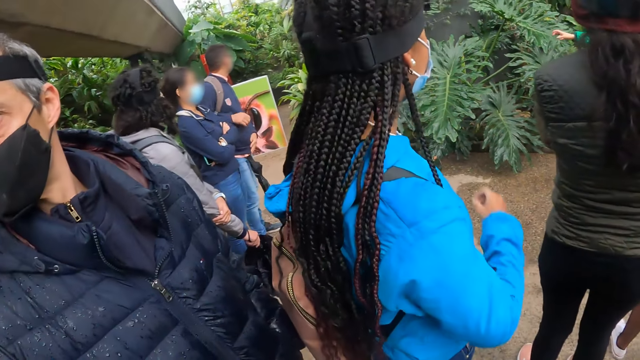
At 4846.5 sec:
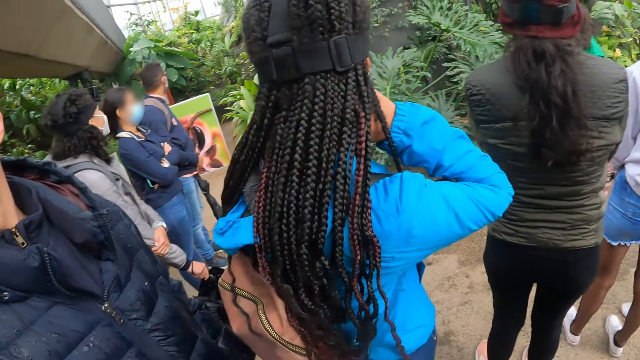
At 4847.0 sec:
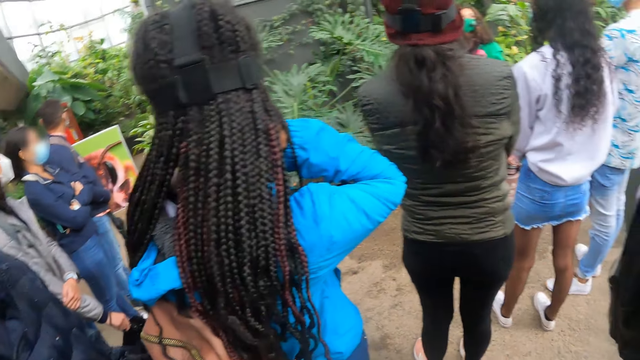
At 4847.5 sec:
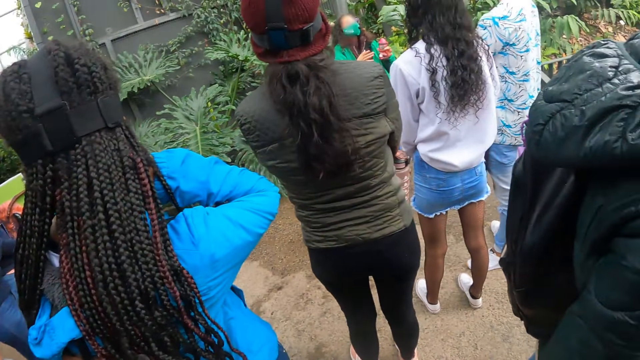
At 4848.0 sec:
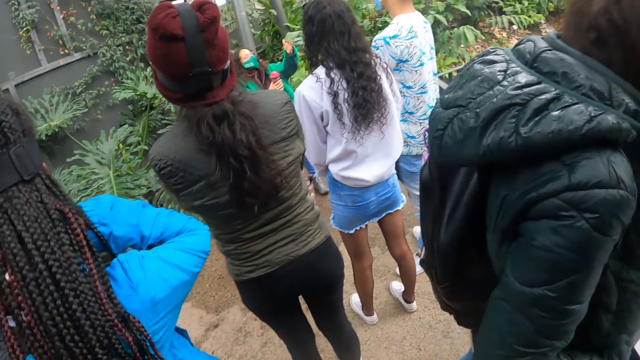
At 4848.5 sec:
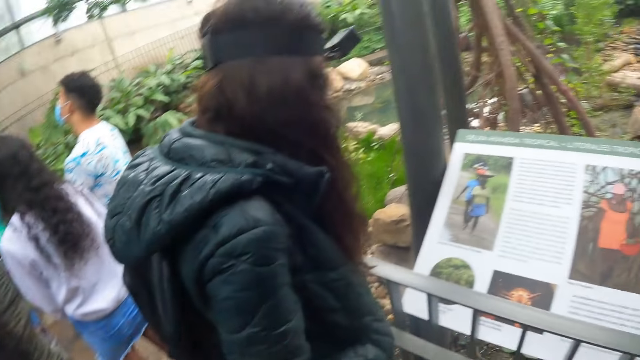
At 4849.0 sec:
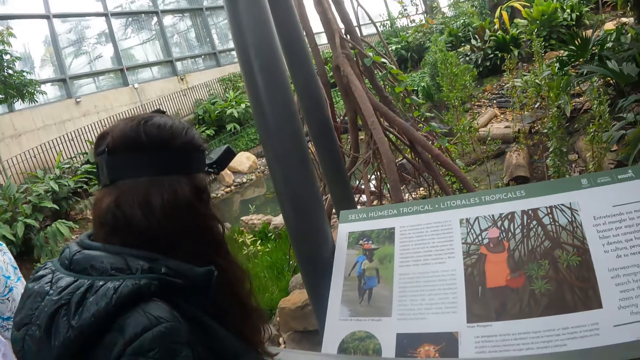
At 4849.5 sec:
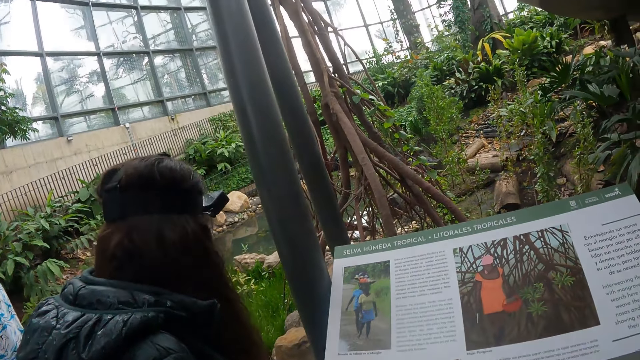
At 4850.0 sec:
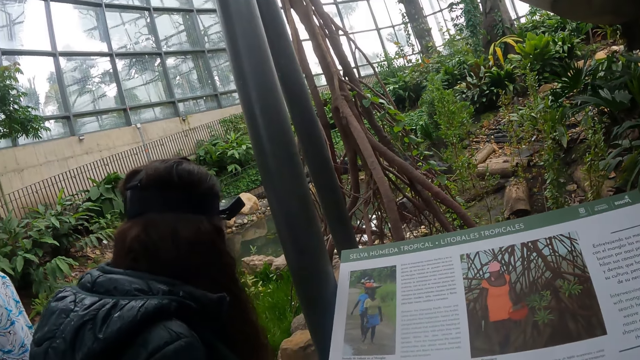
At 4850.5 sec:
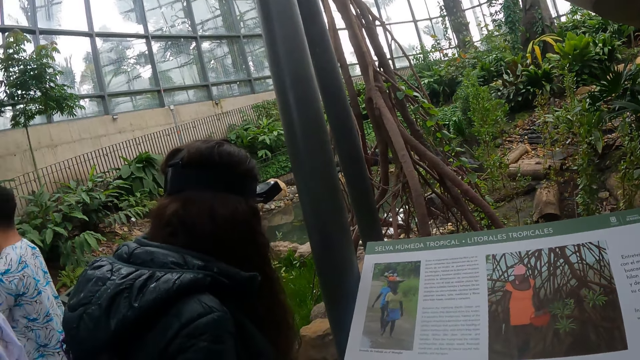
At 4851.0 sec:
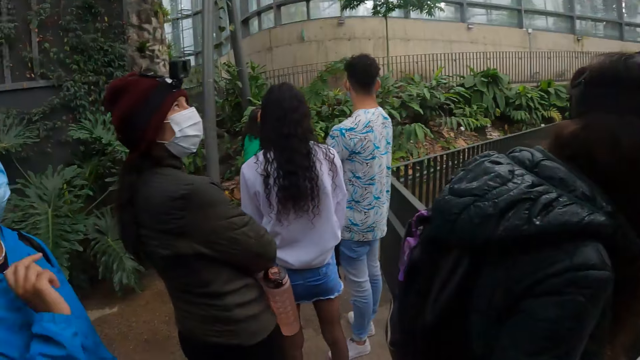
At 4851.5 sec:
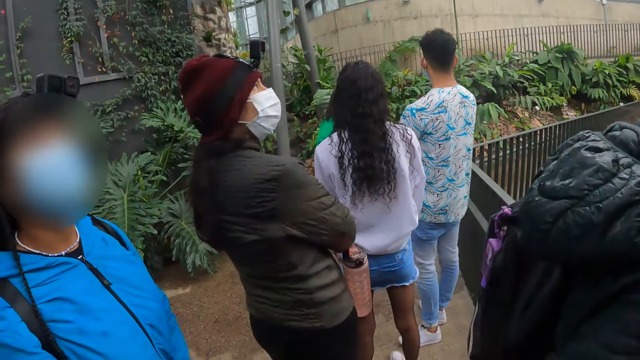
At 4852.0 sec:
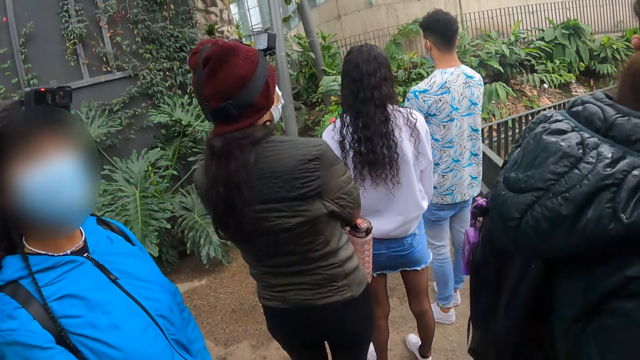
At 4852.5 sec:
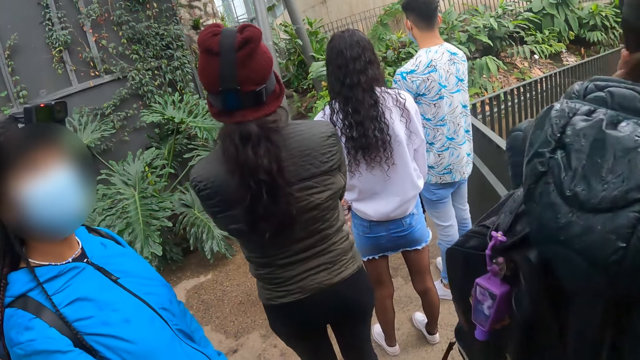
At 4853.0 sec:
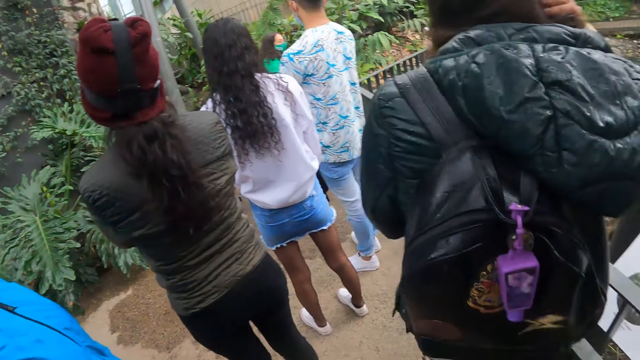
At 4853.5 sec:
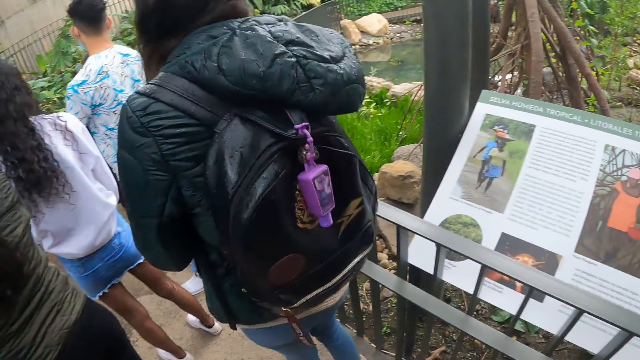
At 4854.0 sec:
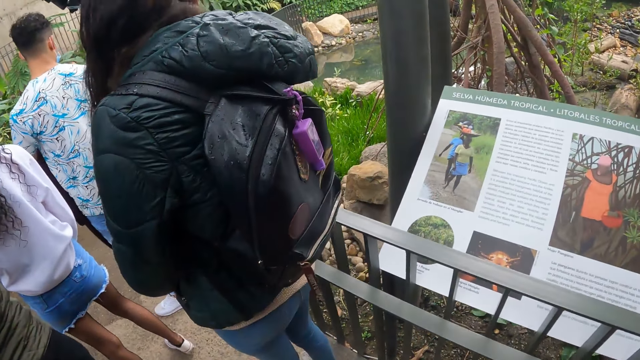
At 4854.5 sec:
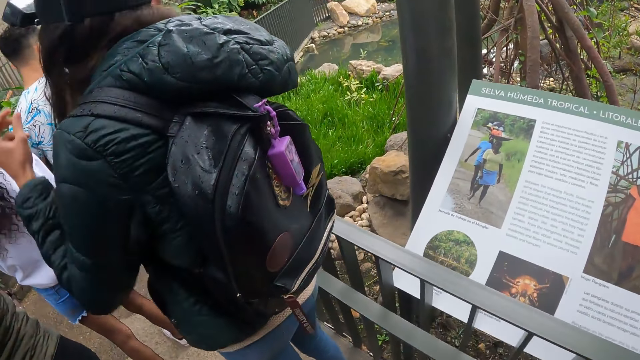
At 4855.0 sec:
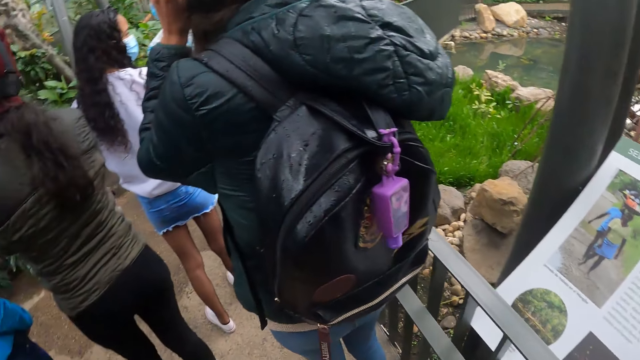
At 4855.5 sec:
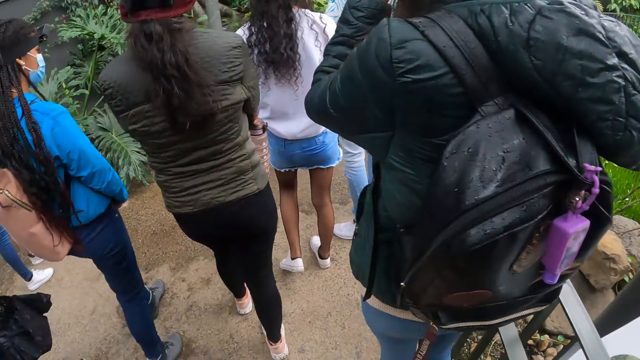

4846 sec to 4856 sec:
The camera wearer looks at a writing. They look around.

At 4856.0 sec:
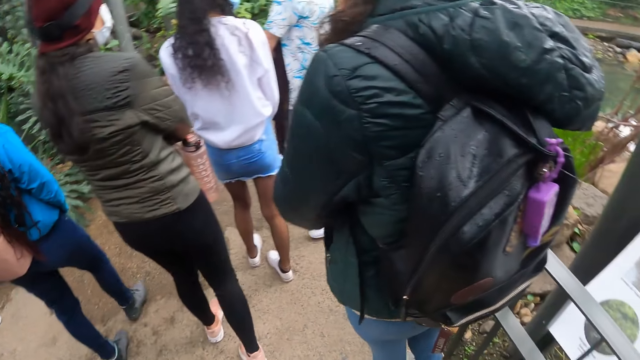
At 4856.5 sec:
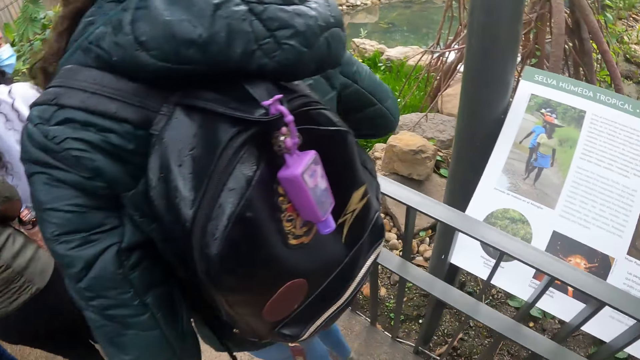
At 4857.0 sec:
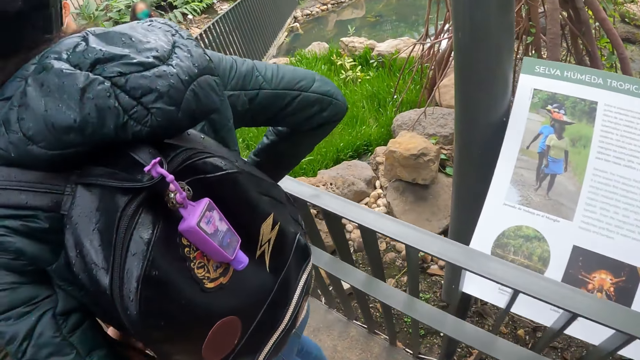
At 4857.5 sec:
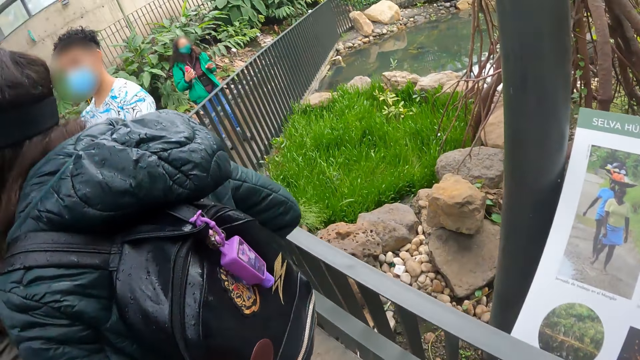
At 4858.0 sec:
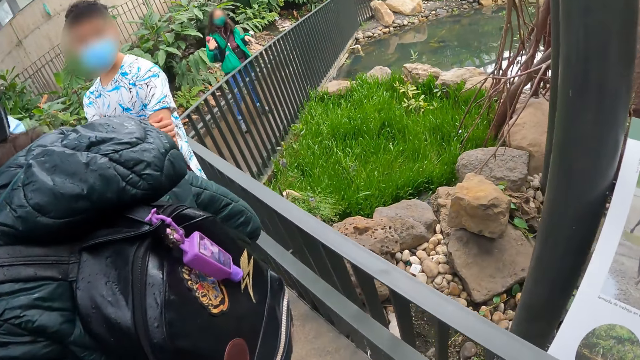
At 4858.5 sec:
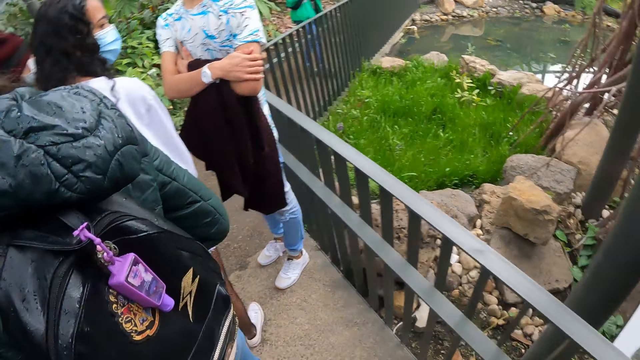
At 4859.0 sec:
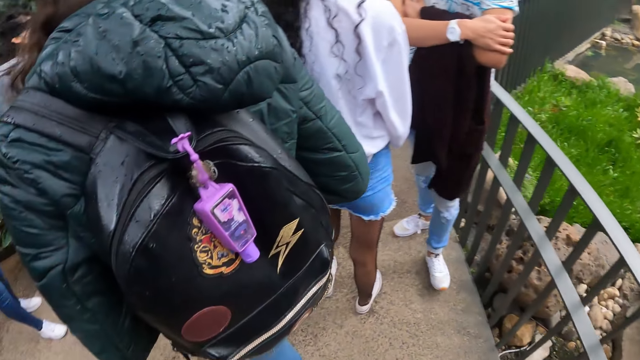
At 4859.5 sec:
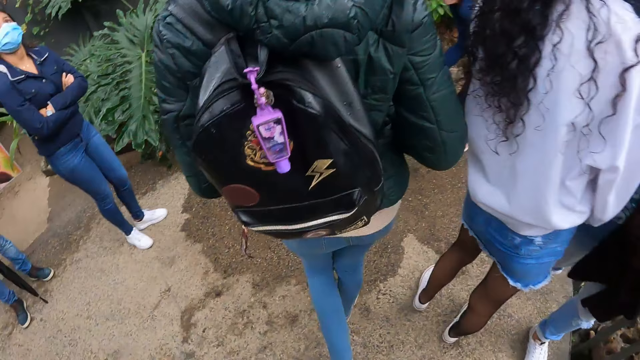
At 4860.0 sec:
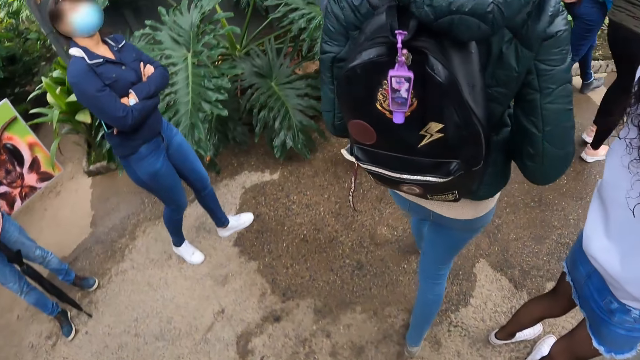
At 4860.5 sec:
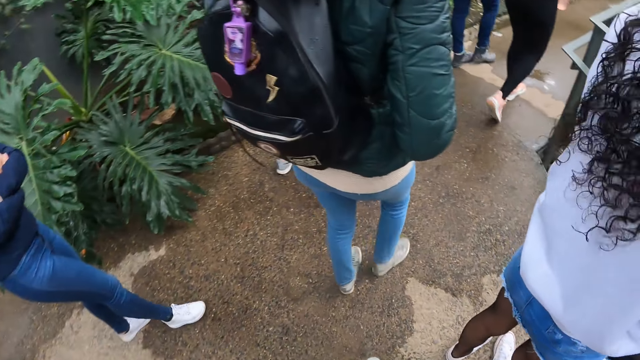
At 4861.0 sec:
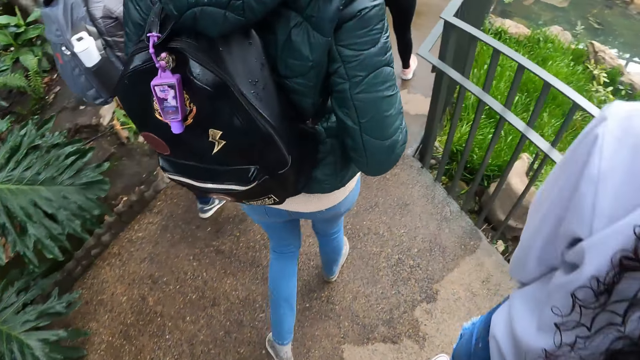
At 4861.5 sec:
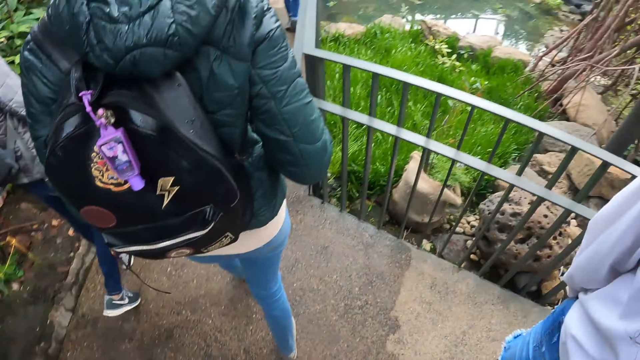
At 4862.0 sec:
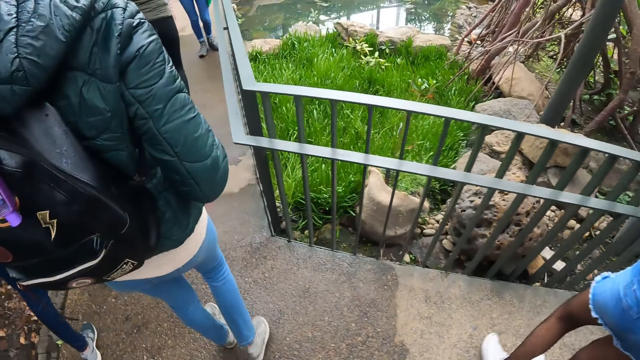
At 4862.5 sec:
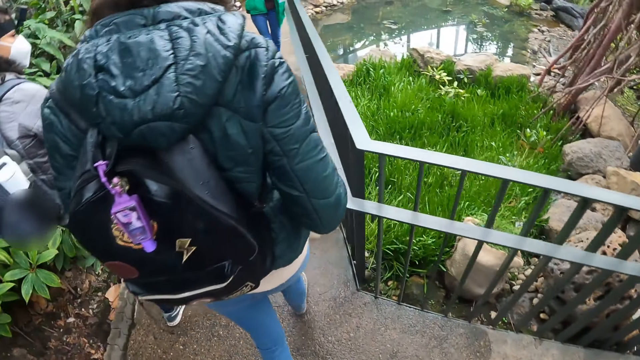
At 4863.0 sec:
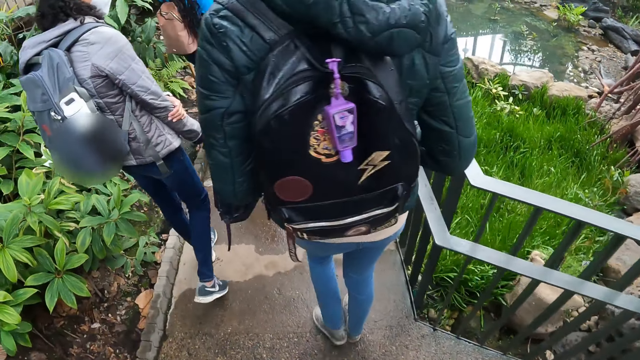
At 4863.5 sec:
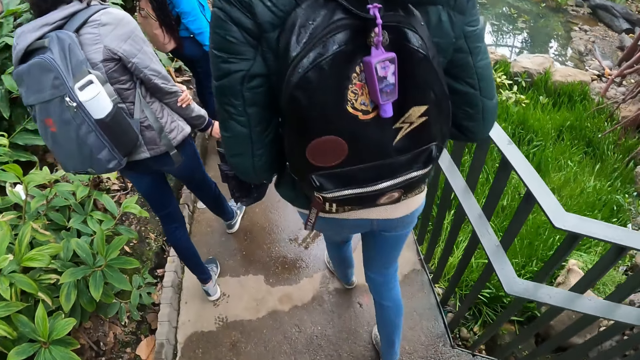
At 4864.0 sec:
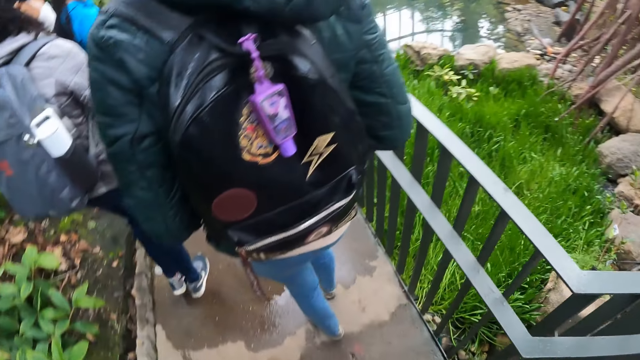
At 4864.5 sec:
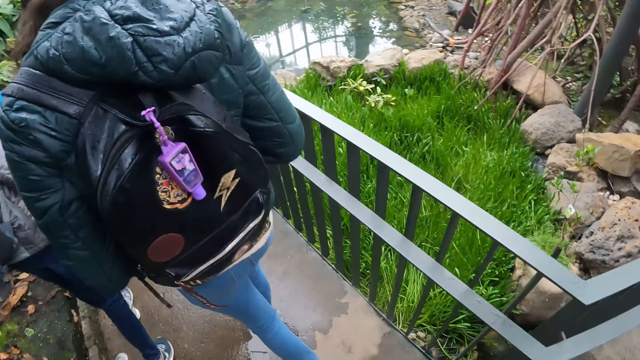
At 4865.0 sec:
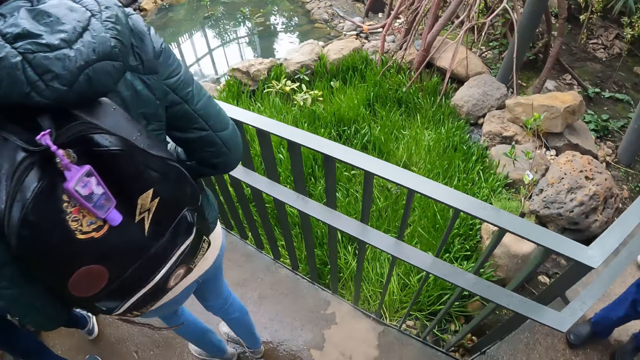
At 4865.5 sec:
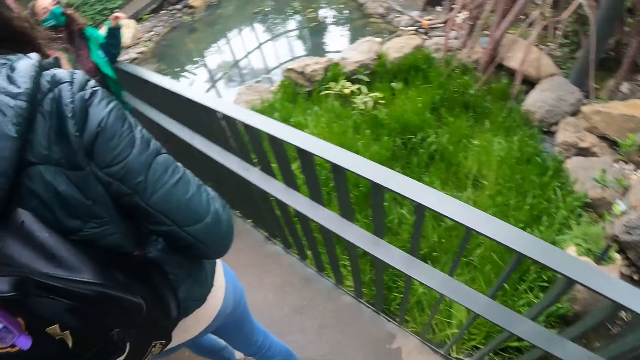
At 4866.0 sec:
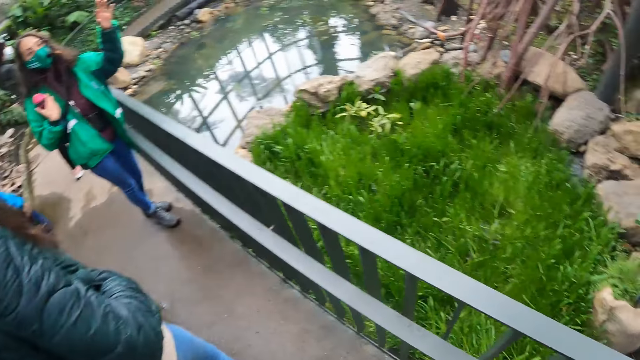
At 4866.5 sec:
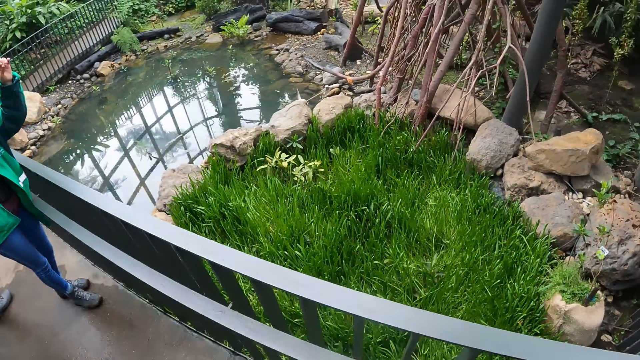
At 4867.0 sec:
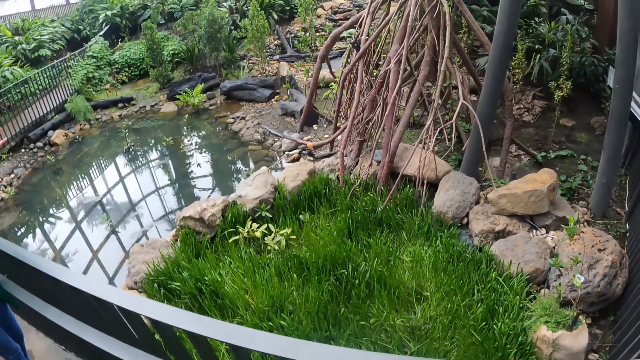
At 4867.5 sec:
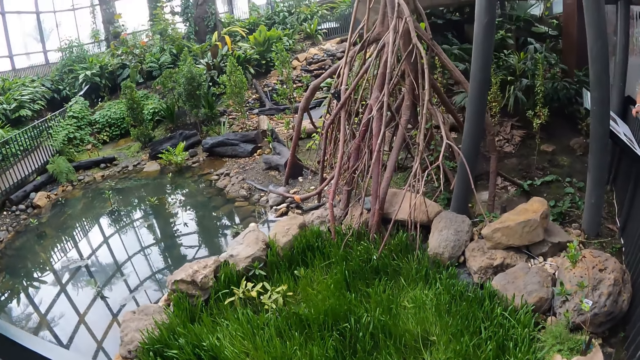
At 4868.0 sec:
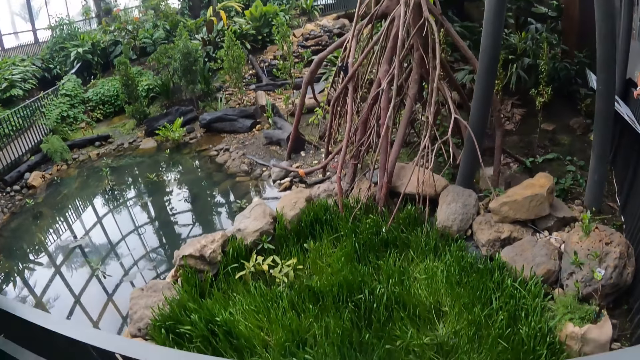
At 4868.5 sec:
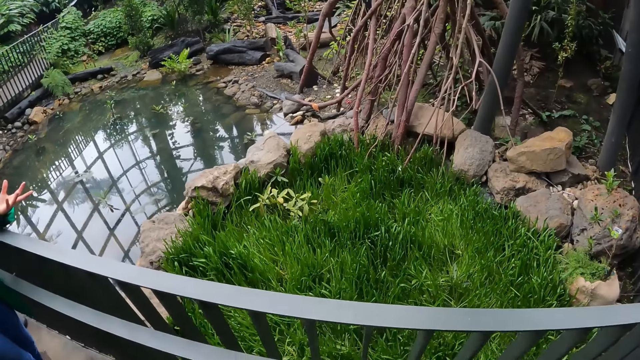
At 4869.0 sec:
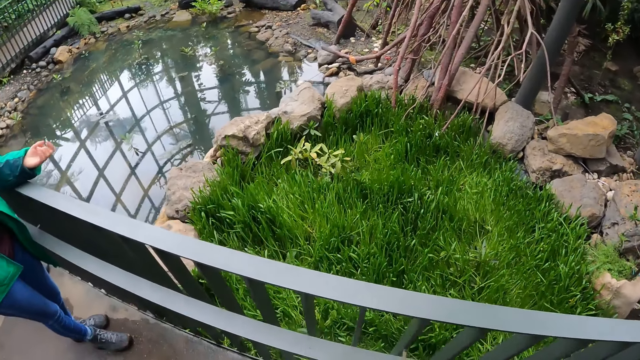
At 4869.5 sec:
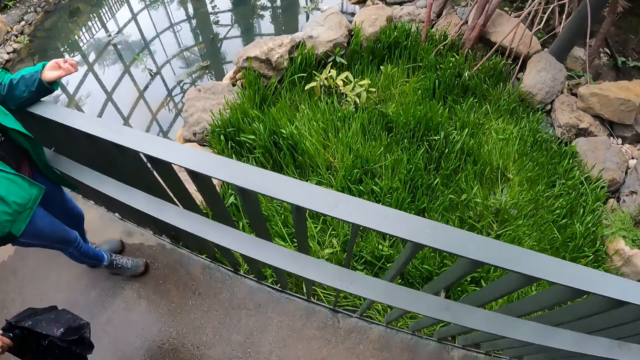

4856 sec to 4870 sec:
The camera wearer walks along the path. A woman points at a tree with her left hand. The camera wearer looks around the area.
